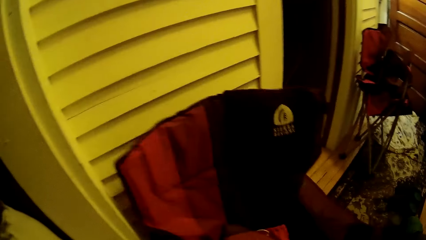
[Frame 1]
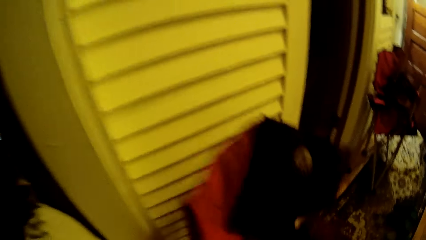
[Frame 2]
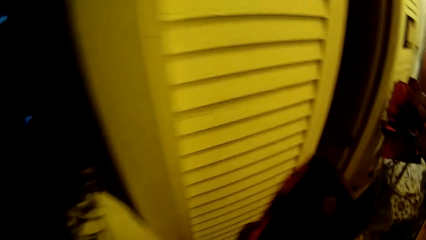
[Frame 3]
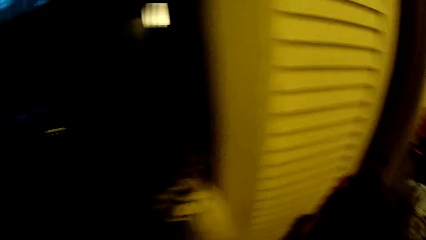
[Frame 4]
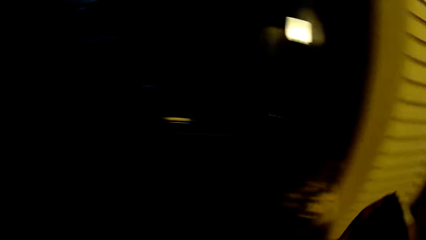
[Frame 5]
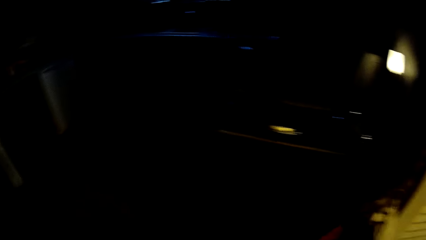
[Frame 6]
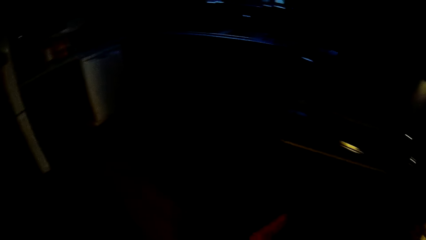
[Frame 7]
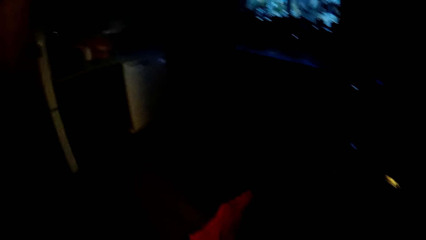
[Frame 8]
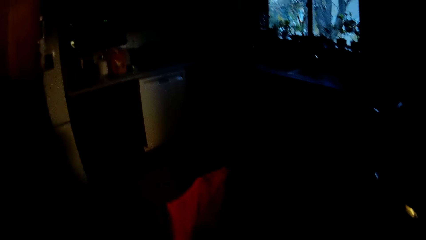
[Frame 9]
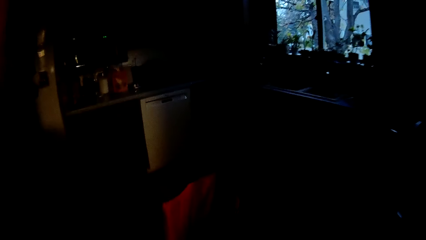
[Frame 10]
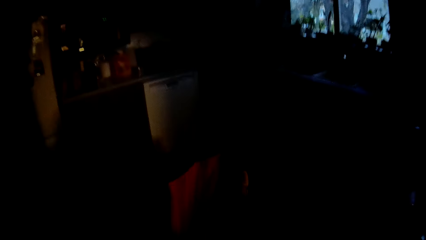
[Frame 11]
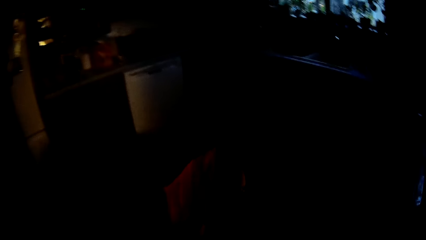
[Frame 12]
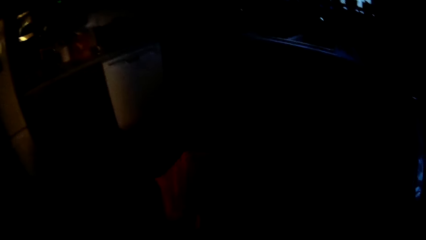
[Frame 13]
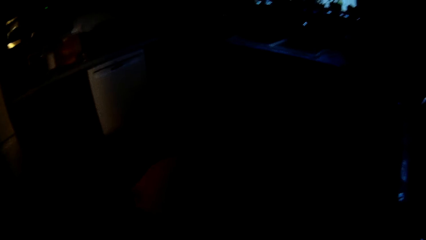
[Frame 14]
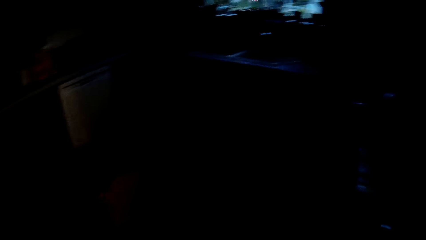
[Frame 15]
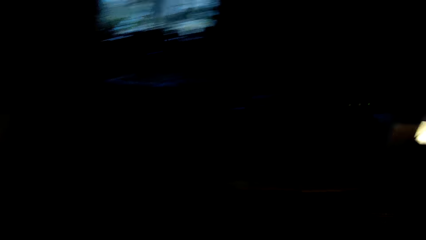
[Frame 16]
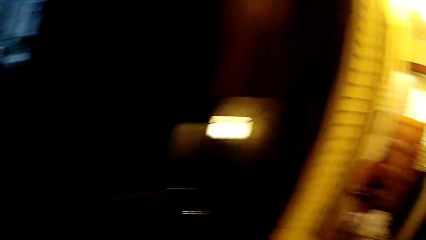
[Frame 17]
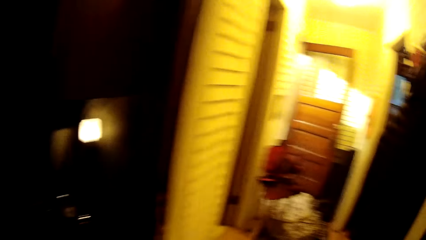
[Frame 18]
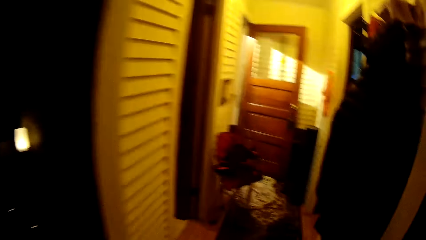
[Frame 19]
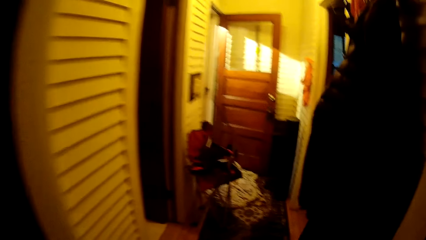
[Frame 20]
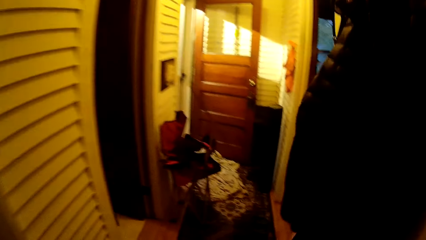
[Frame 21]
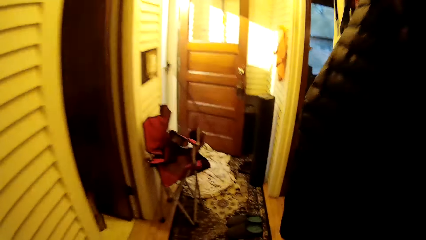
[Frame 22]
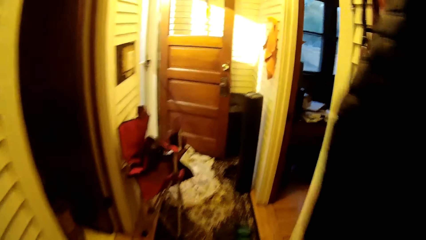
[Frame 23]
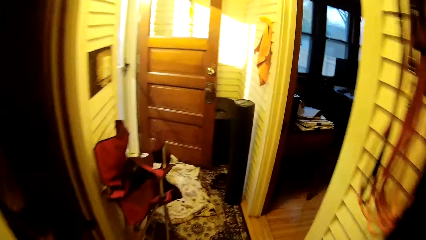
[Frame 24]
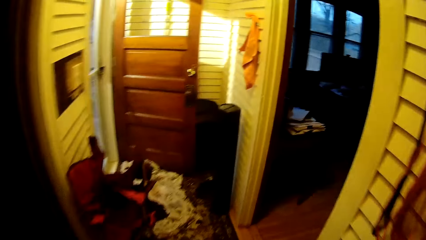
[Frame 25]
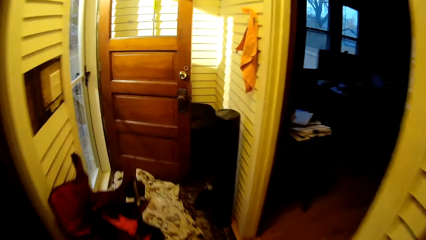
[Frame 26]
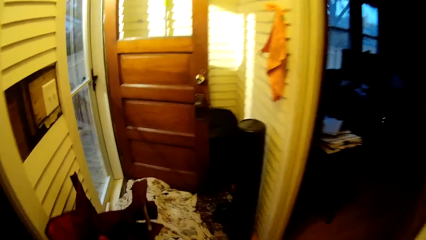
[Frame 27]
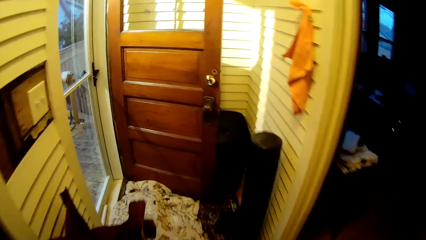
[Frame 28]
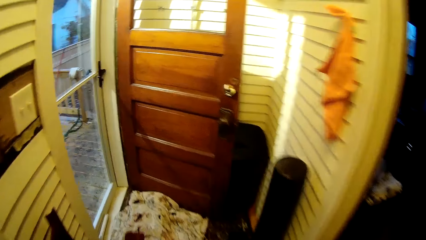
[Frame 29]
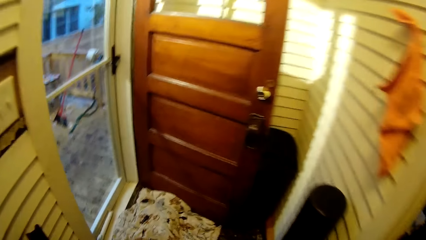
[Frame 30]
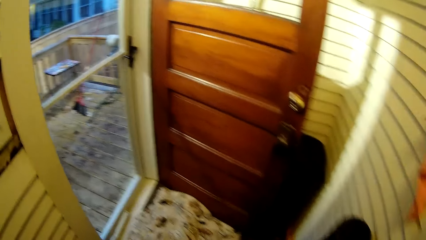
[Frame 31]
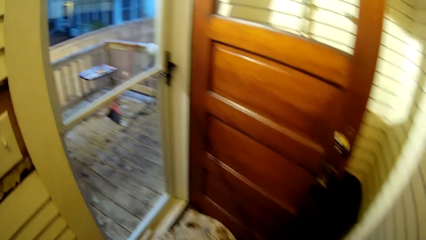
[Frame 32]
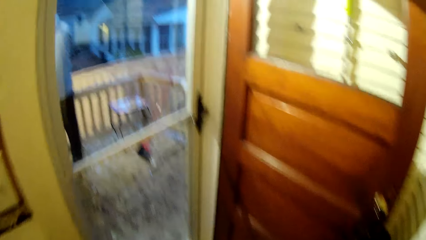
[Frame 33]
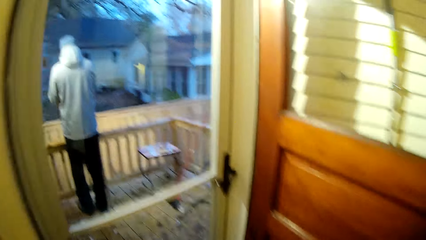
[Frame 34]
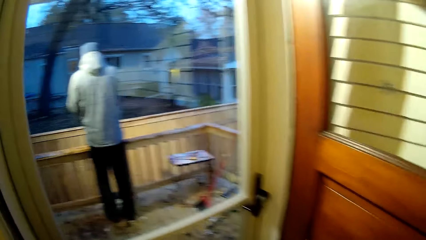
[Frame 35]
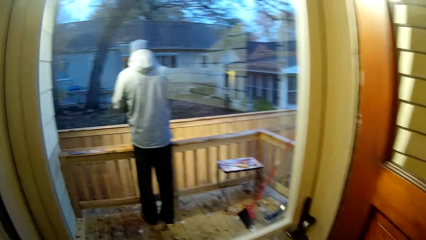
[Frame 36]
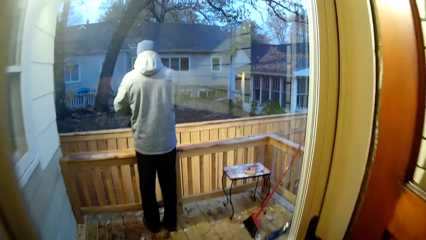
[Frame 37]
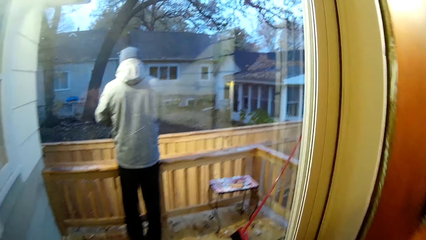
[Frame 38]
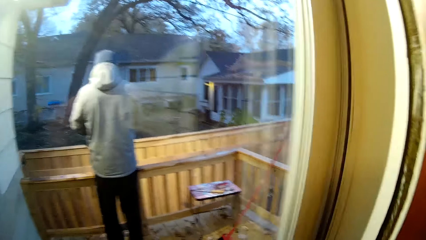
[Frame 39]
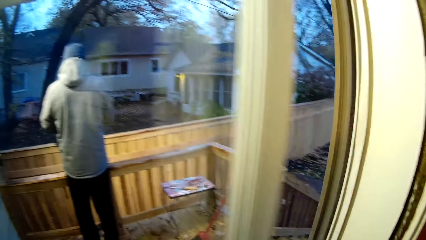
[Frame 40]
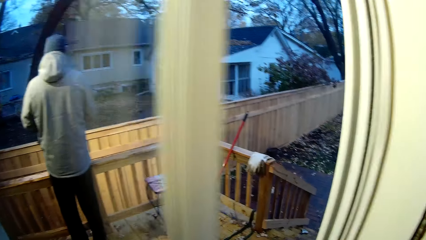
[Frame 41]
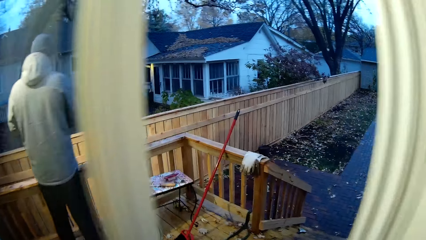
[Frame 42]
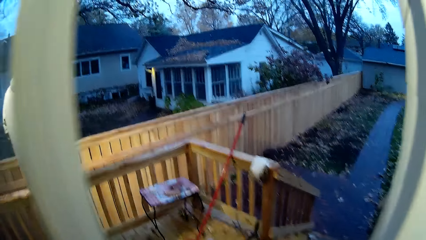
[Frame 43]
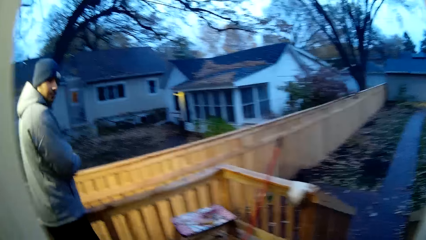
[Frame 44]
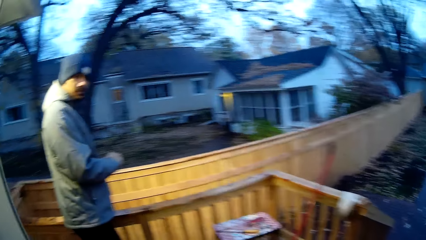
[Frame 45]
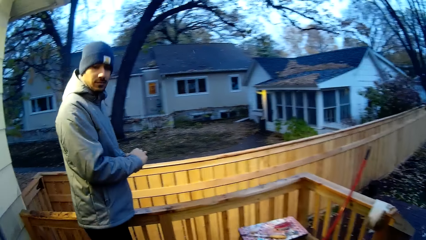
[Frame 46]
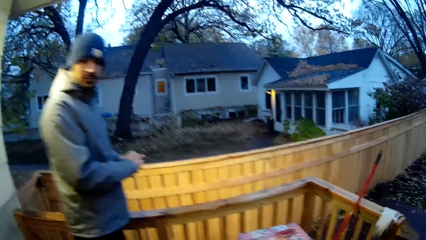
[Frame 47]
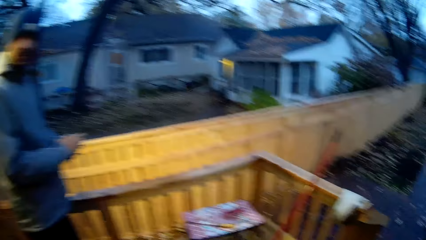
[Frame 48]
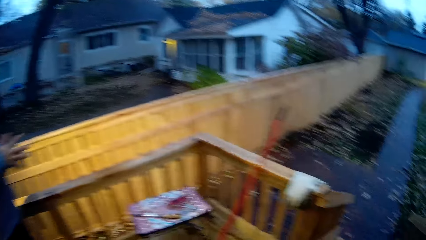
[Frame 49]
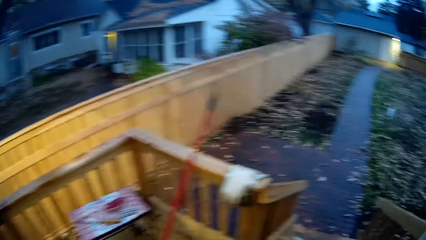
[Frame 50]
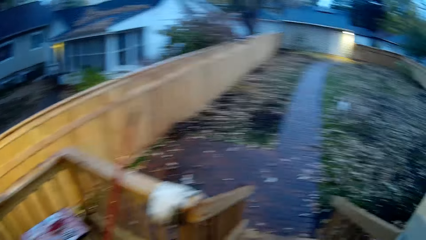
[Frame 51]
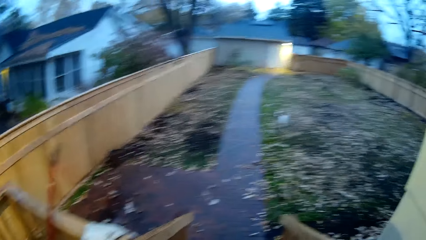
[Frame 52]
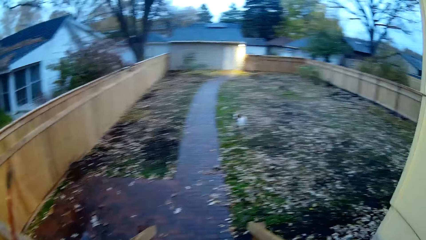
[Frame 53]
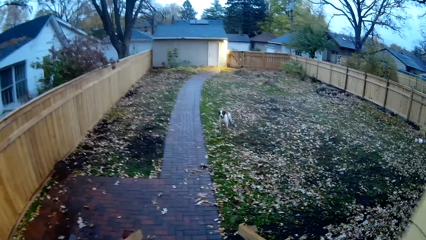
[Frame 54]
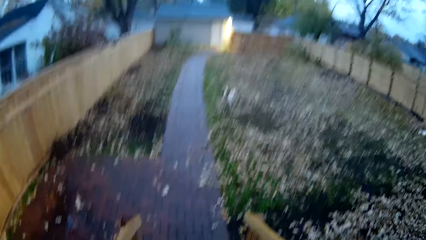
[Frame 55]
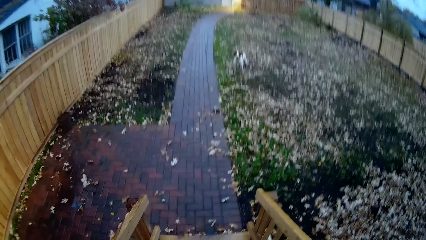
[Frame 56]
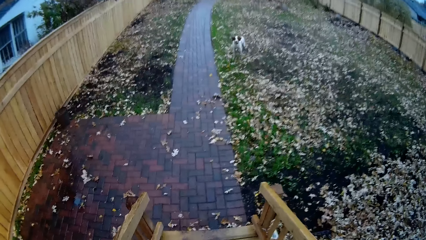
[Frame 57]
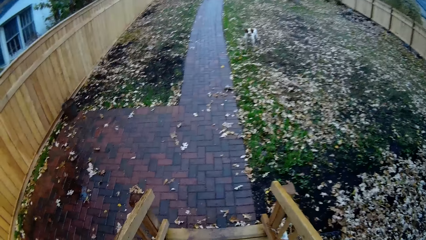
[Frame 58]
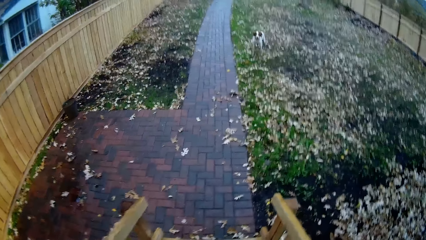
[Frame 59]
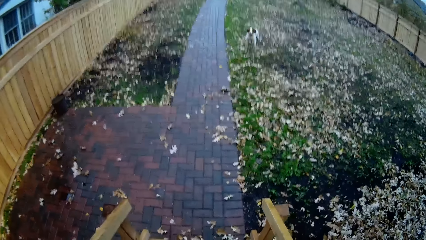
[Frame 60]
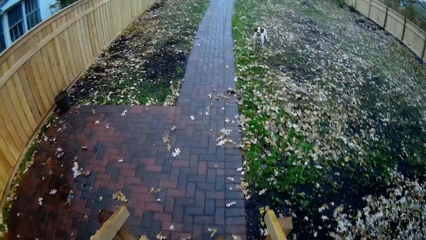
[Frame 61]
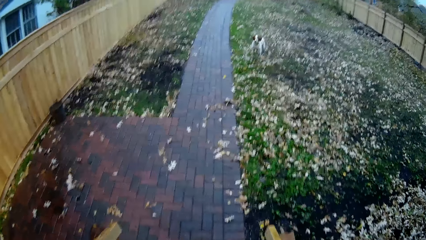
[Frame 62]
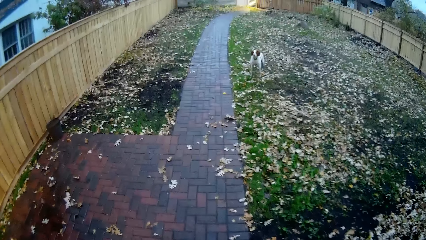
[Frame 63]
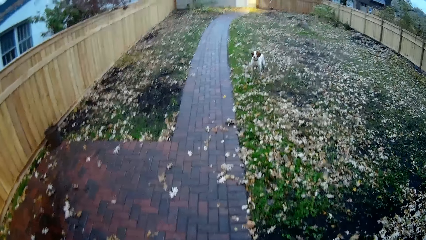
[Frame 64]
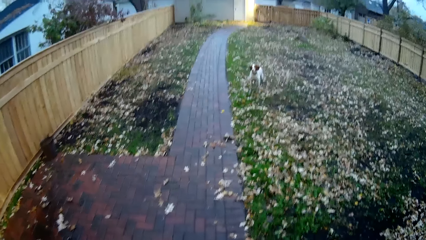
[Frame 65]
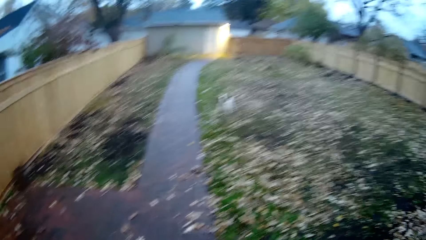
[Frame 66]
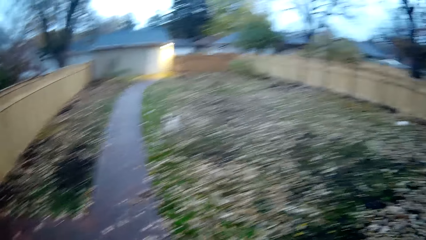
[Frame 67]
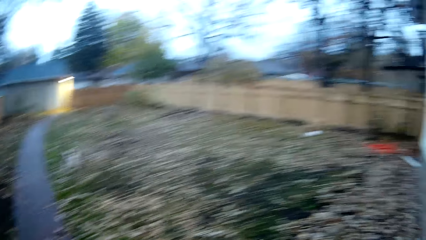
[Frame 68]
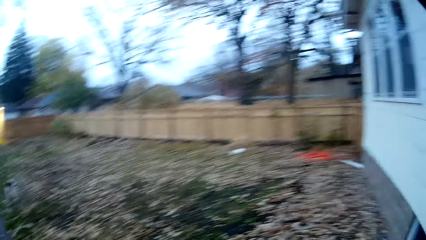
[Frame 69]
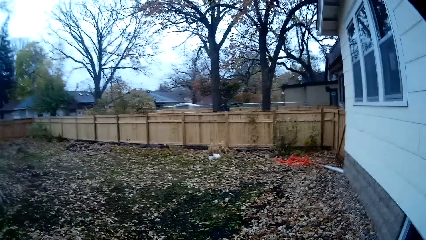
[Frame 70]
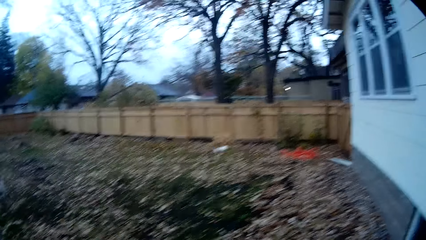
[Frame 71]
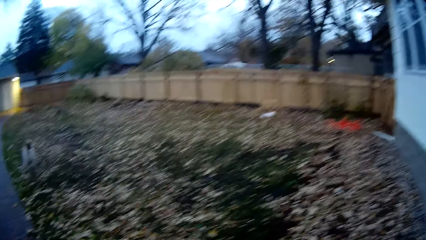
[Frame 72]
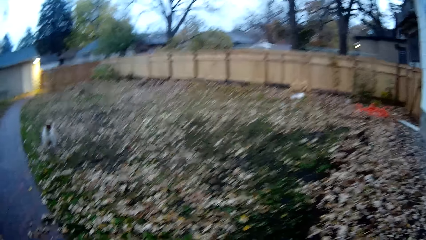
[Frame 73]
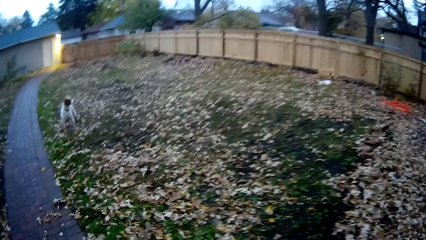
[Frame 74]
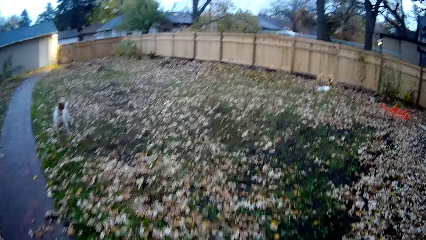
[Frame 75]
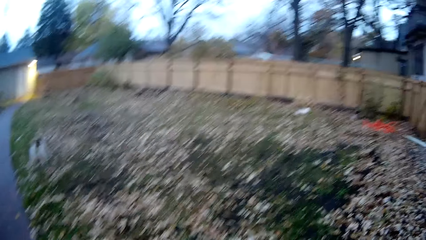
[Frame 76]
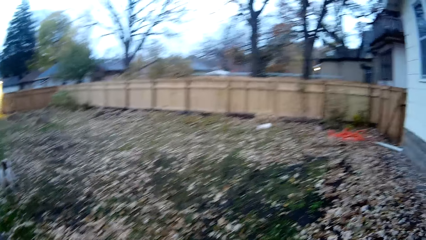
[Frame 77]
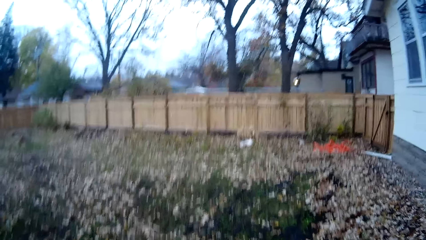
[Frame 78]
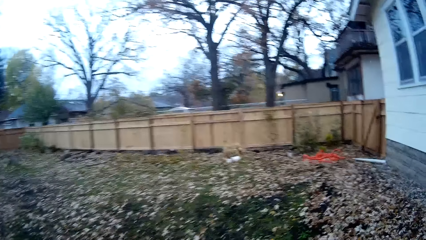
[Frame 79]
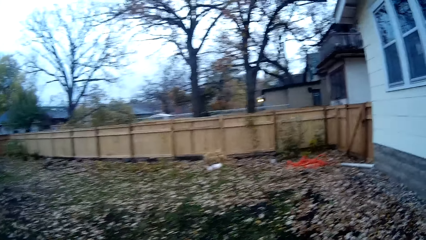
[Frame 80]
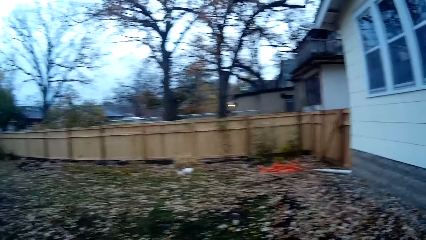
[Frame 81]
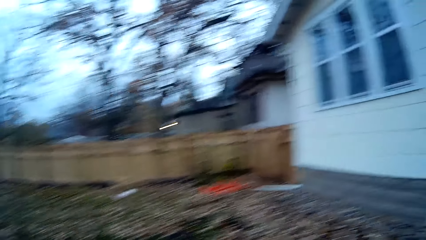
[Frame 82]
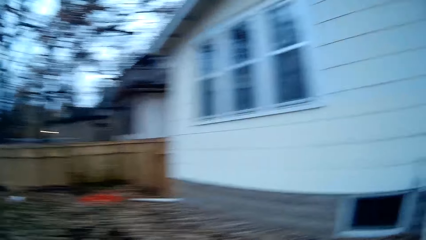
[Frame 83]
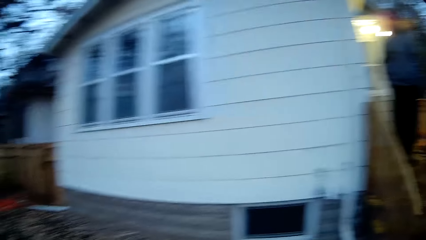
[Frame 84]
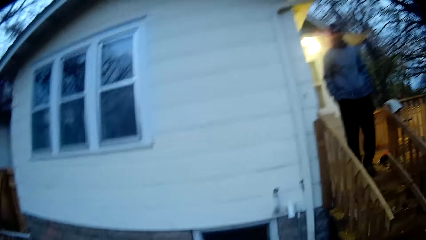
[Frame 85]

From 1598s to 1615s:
The camera wearer picks up a foldable chair on a walkway in the apartment with both hands. She folds the chair. She drops the foldable chair on the floor in a store room with both hands. She opens the white door with her left hand. She walks down the stairs away from the apartment. She walks along the pavement.
